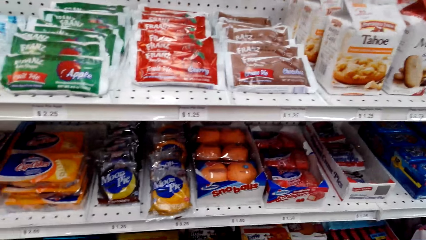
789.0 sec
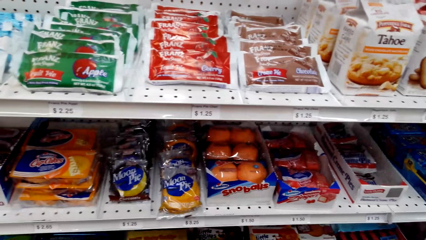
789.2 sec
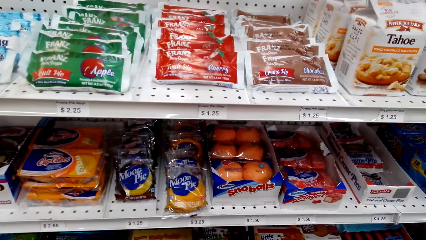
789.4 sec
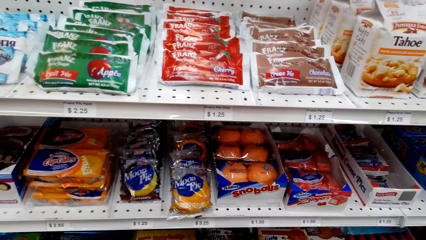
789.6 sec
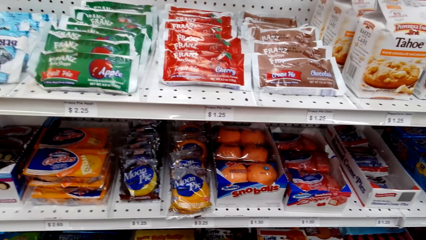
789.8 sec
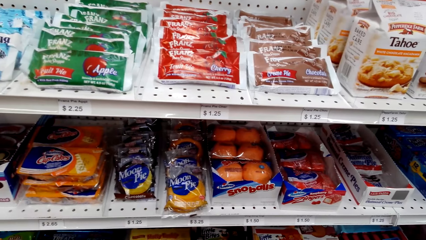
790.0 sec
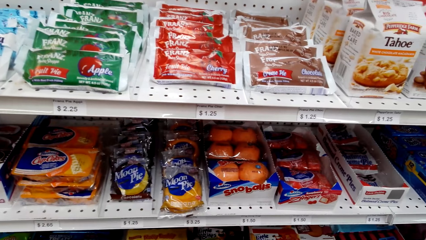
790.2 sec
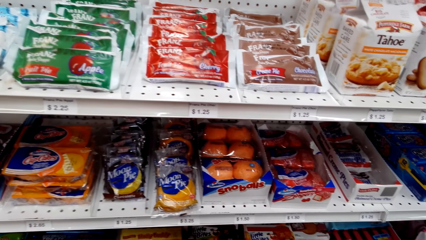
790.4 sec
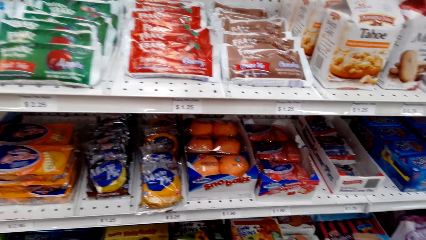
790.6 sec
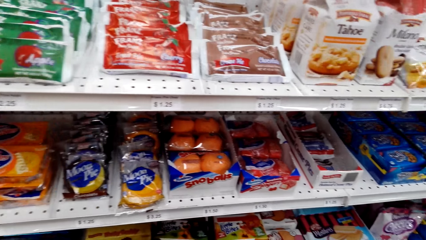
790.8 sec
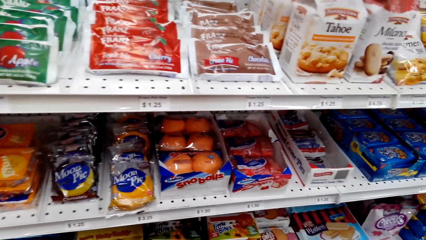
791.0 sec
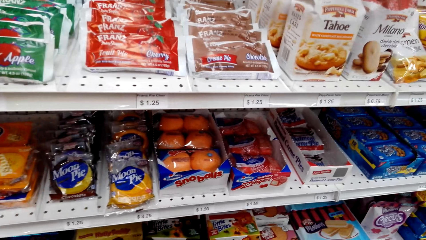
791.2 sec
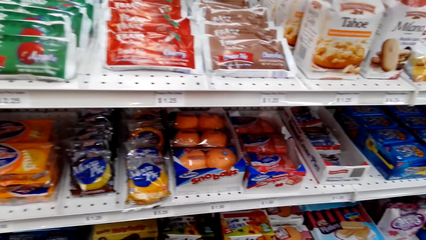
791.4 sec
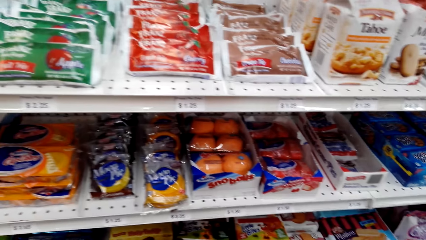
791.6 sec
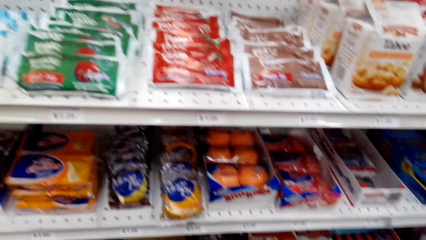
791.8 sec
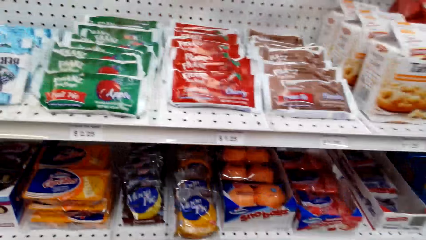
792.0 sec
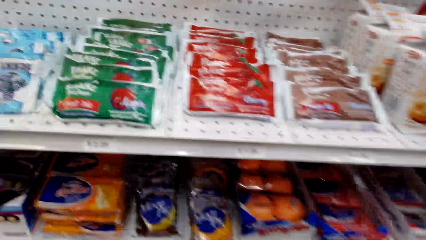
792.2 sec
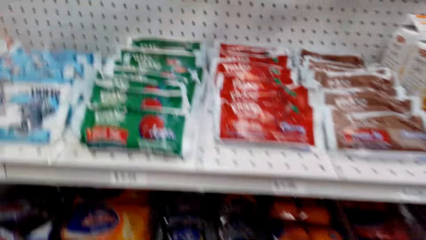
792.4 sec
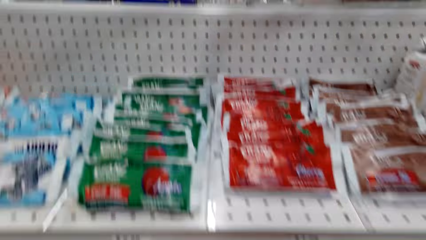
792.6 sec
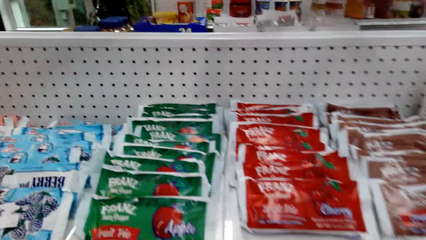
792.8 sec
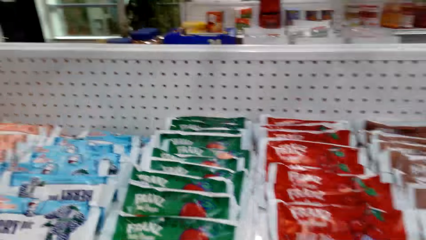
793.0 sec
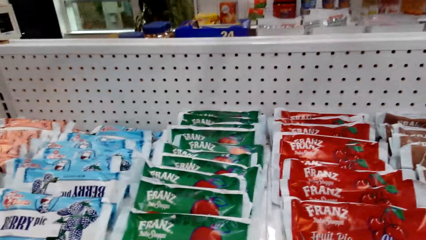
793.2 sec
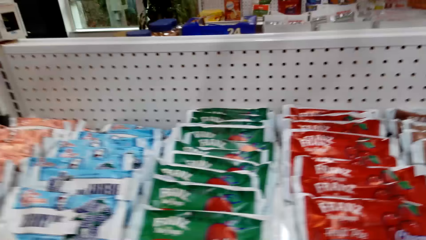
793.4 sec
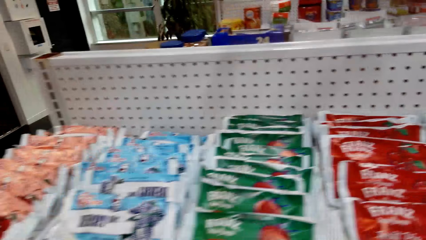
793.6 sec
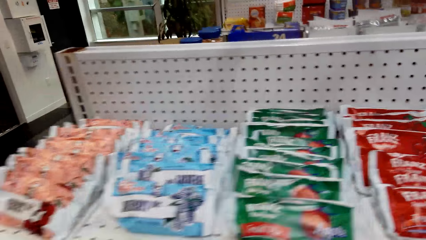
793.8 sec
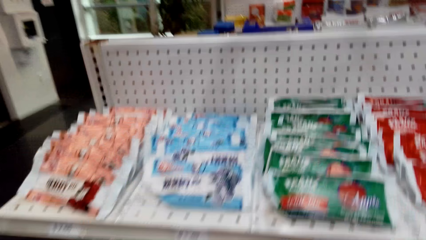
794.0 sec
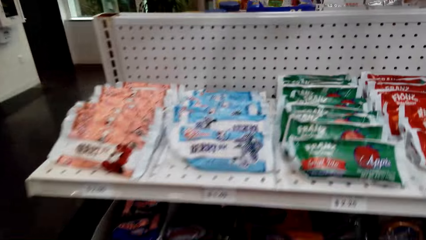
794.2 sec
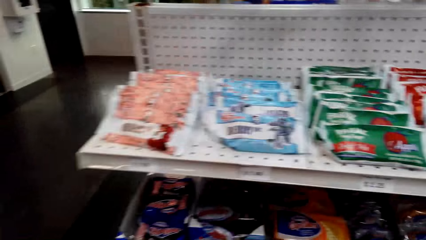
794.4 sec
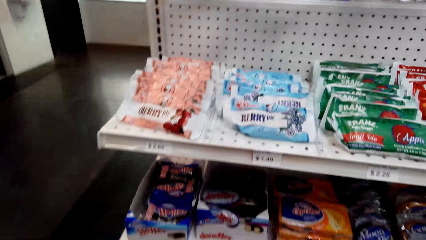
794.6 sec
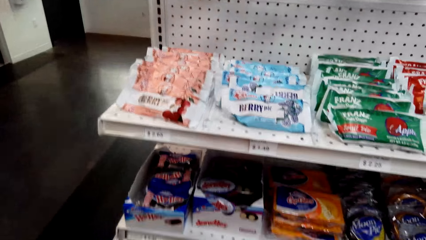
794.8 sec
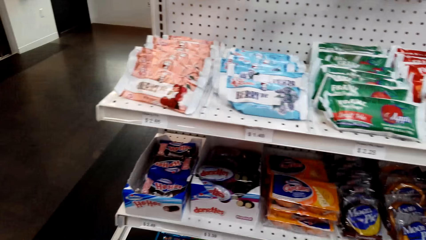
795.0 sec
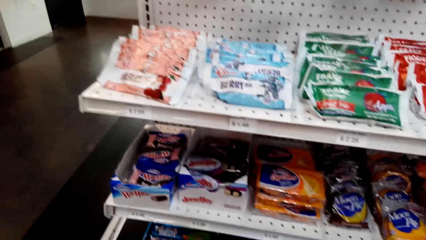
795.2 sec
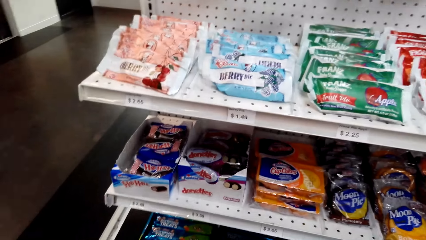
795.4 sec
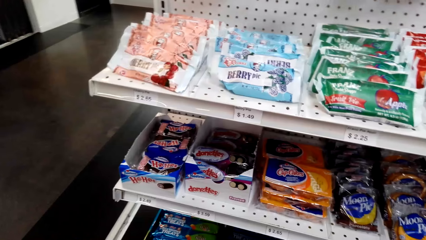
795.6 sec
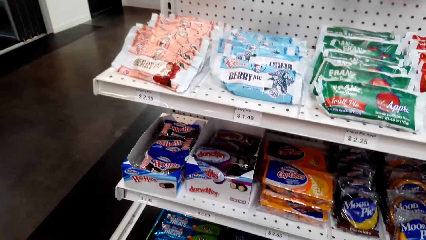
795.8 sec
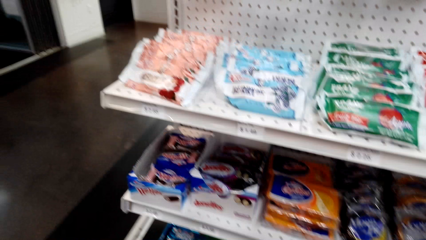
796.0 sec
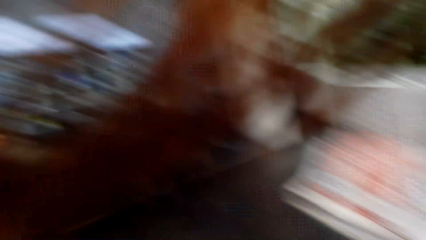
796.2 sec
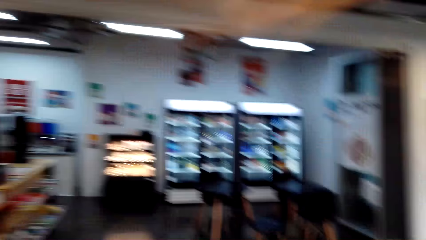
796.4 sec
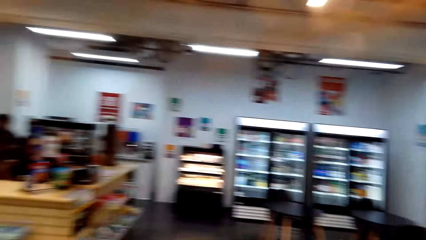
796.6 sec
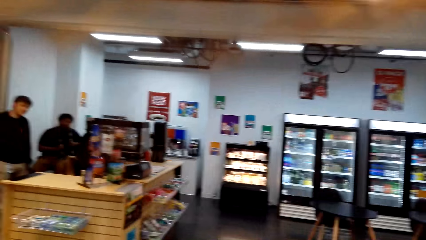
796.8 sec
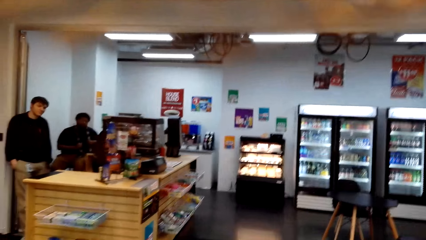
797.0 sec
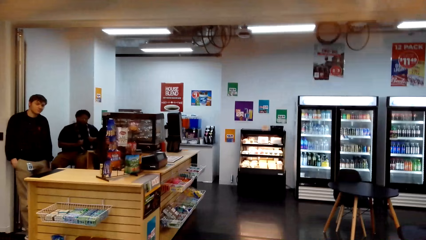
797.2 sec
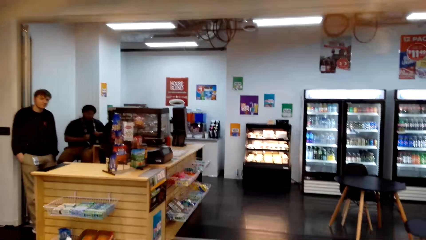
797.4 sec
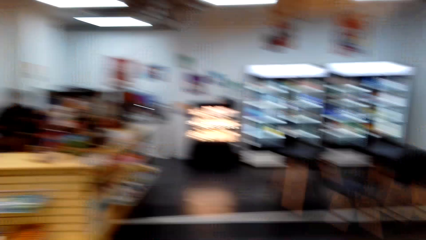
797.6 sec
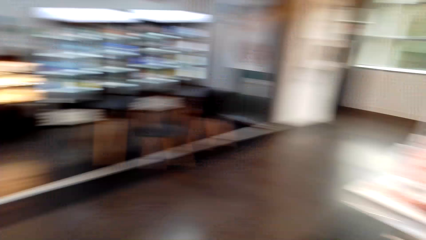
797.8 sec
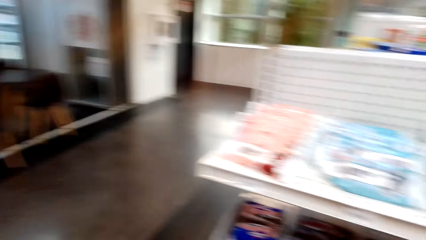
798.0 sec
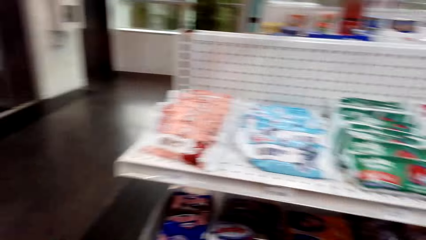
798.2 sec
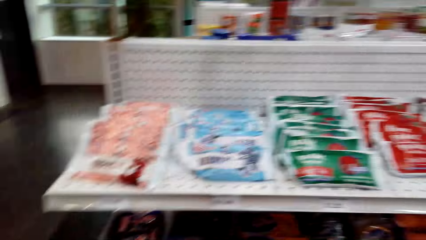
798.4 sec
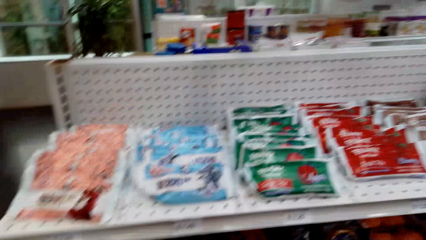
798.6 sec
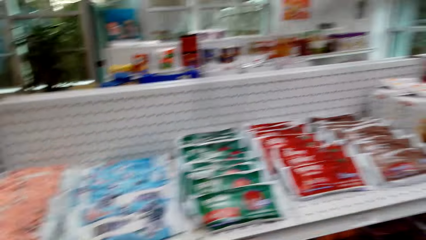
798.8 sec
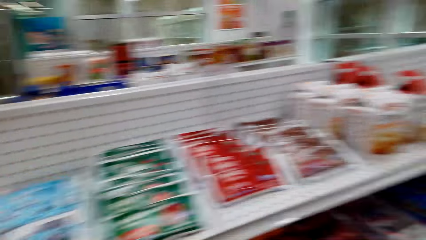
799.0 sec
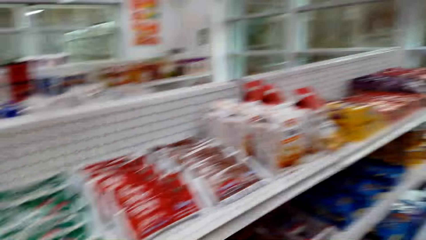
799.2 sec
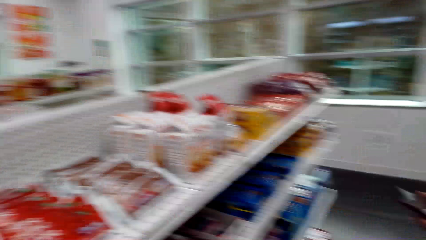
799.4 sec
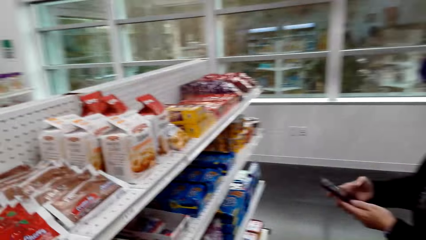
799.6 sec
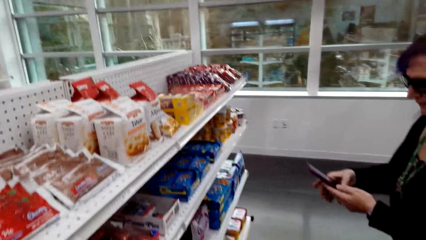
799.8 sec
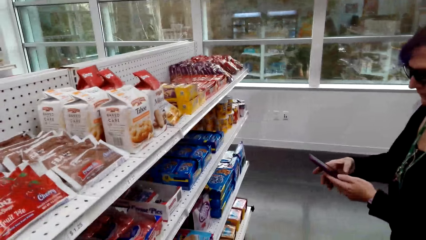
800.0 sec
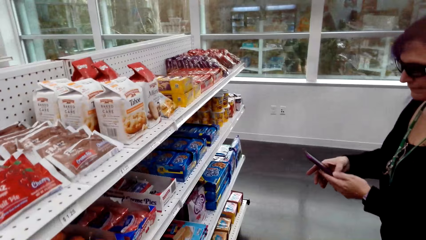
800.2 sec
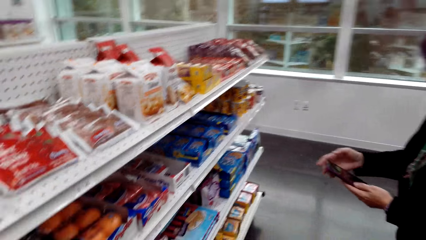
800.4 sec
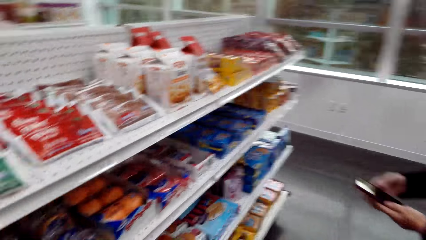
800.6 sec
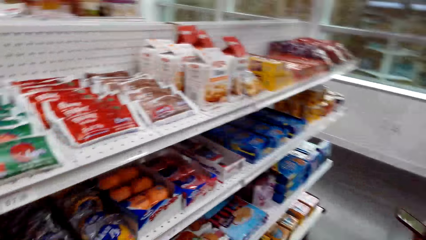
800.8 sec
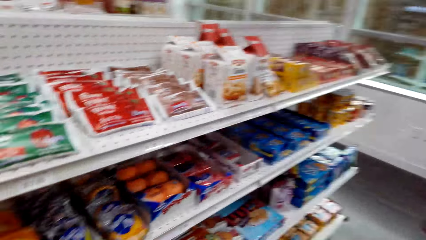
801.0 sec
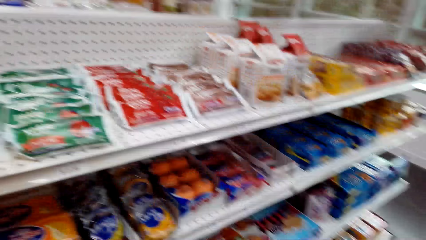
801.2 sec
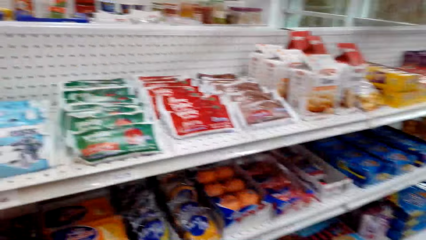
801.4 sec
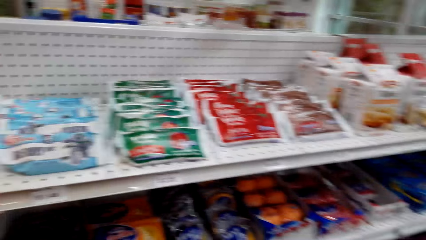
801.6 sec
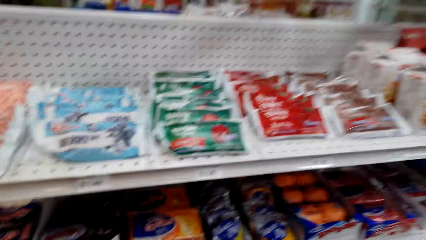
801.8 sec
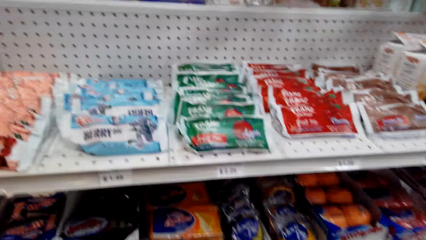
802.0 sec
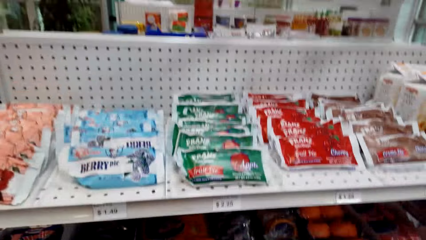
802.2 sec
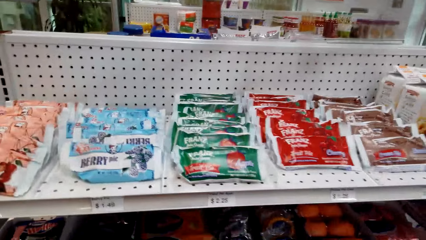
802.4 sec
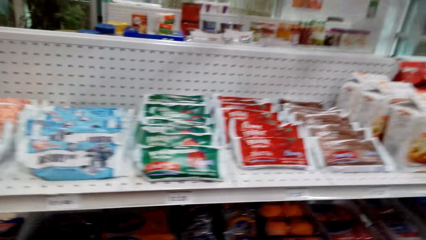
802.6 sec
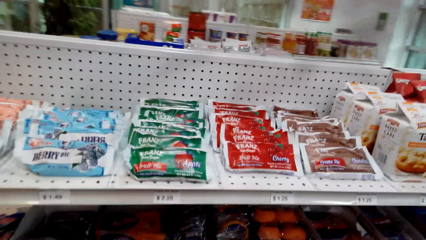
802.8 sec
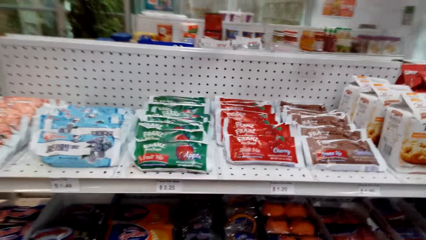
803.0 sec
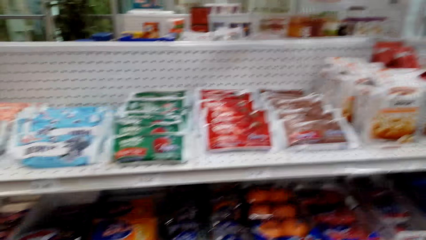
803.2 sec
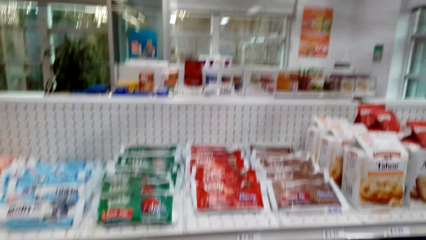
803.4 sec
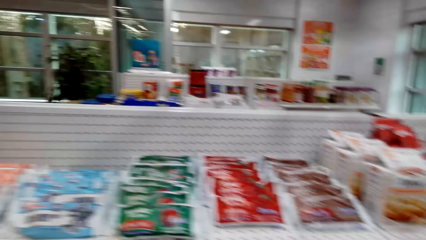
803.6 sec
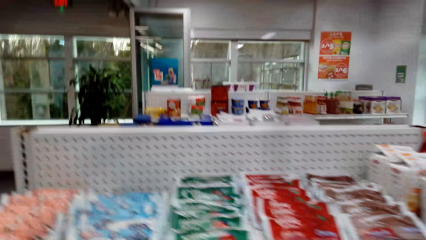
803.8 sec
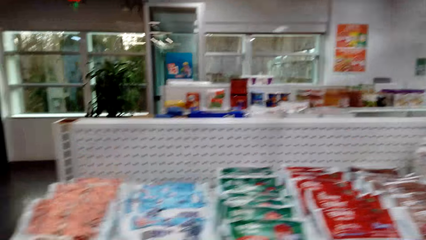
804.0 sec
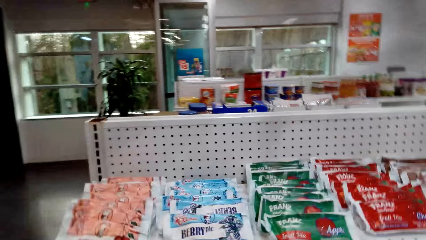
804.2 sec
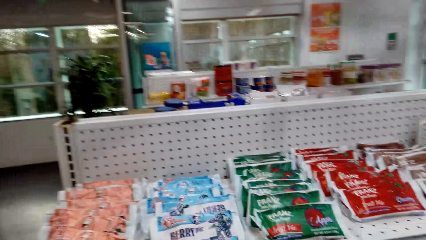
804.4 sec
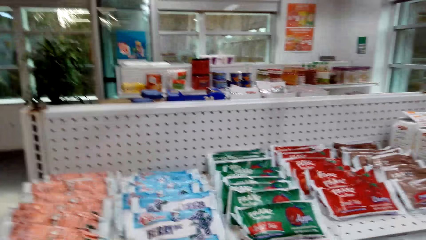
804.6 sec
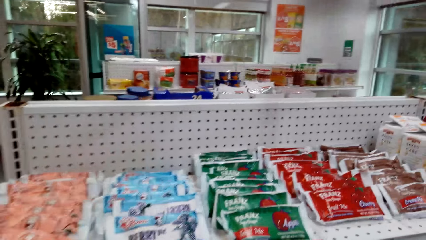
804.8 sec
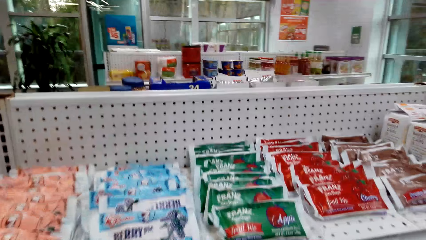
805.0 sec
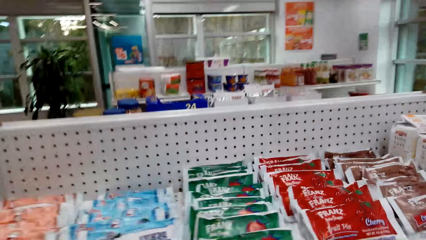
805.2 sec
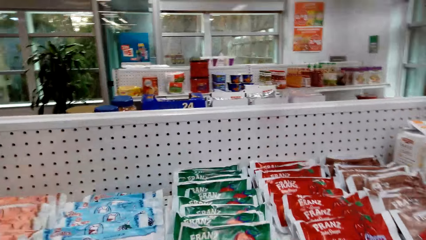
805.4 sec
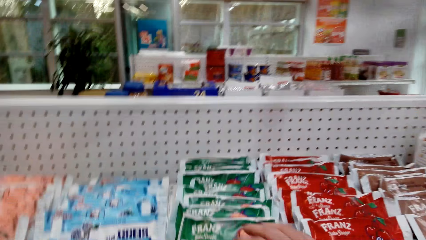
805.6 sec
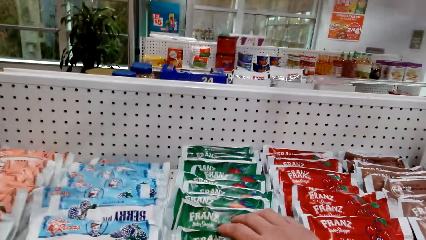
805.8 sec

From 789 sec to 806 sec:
The camera wearer looks around the shelves. They look around the convenience store. They gaze at the counter. They look around the shelves. A woman uses the phone. The camera wearer stares at the shelf.
